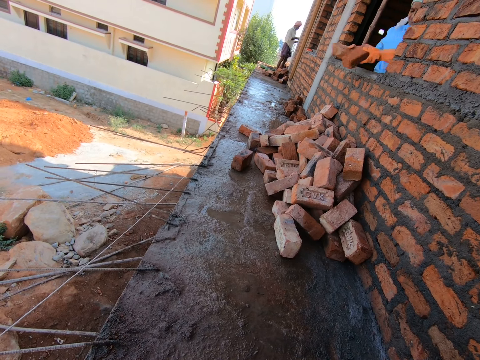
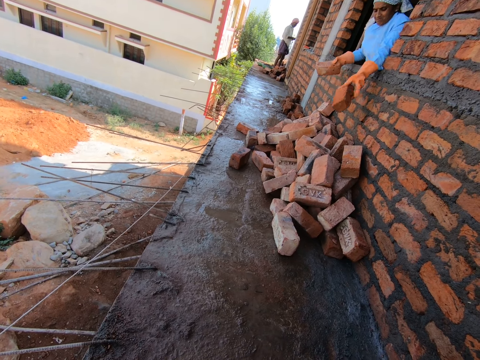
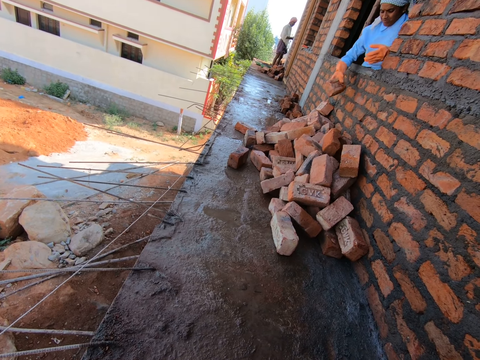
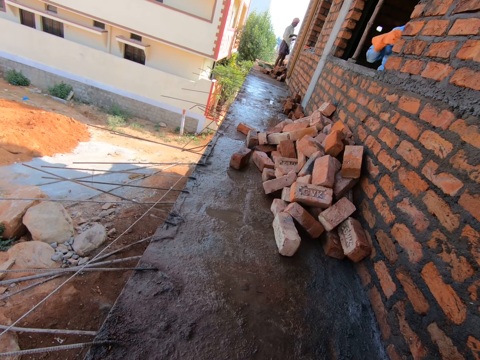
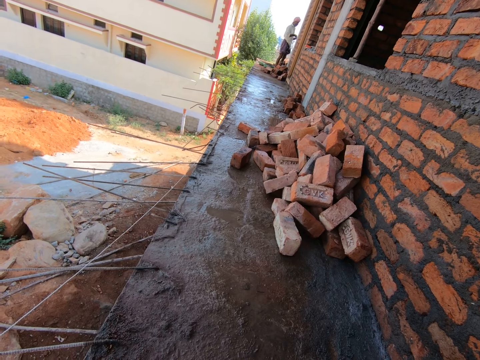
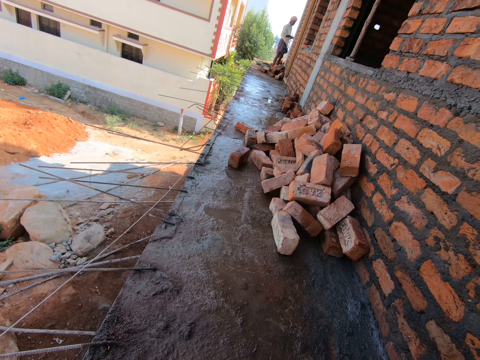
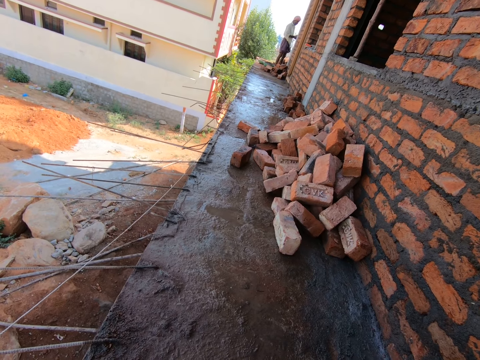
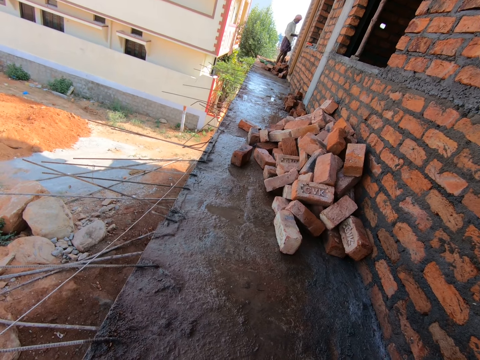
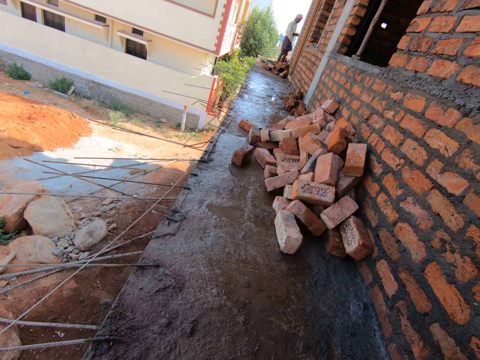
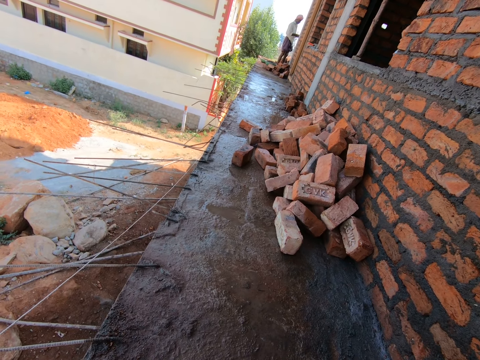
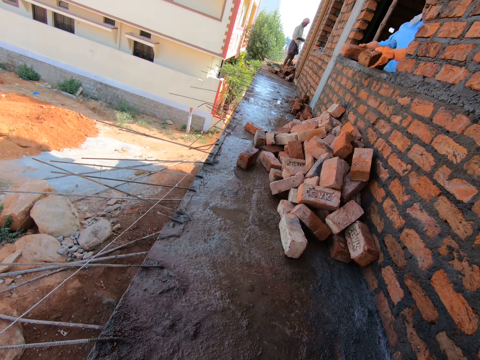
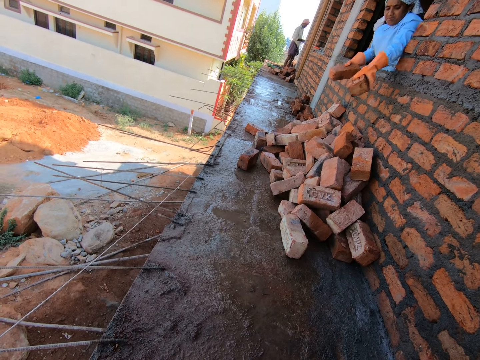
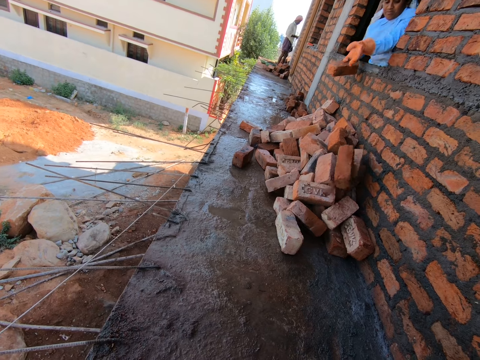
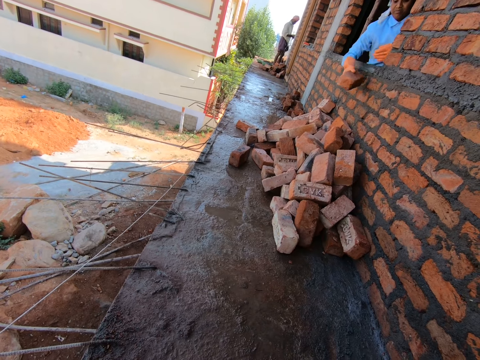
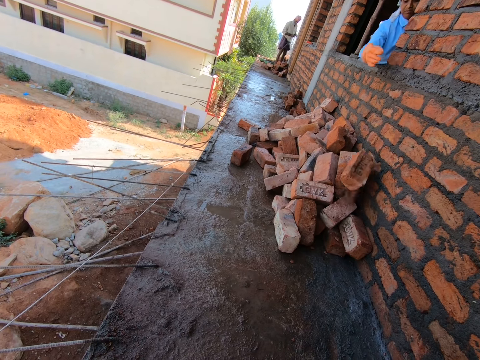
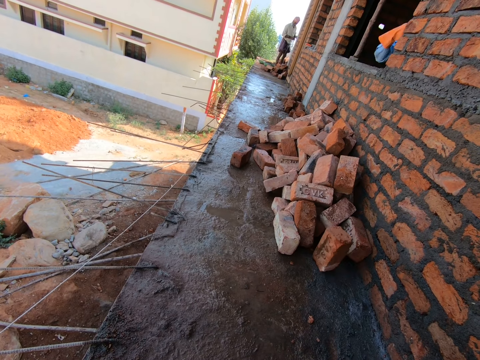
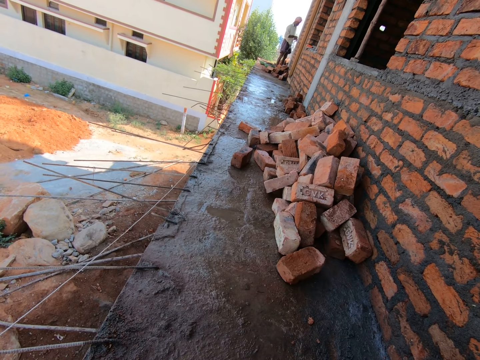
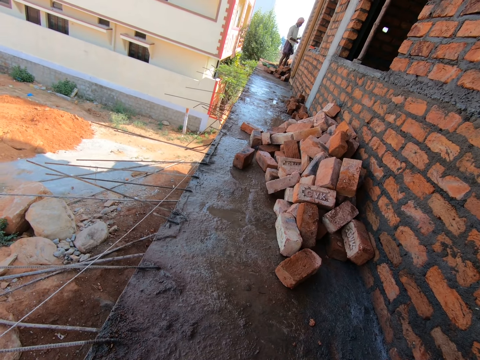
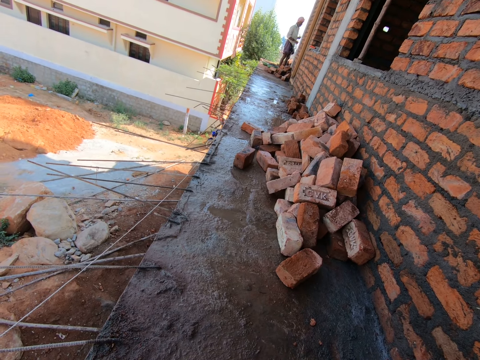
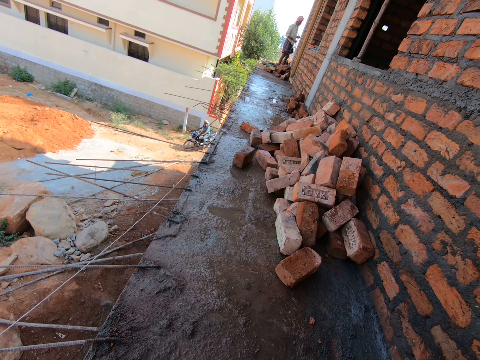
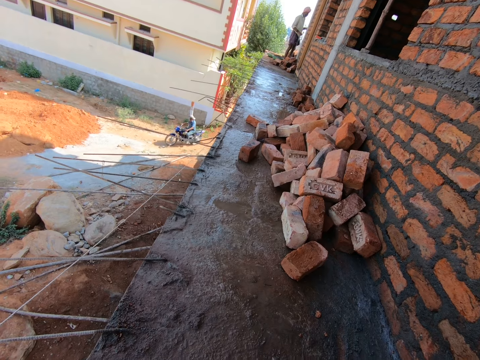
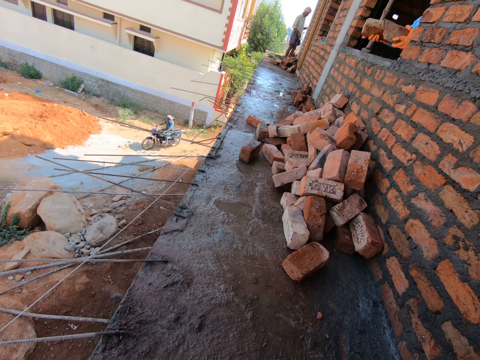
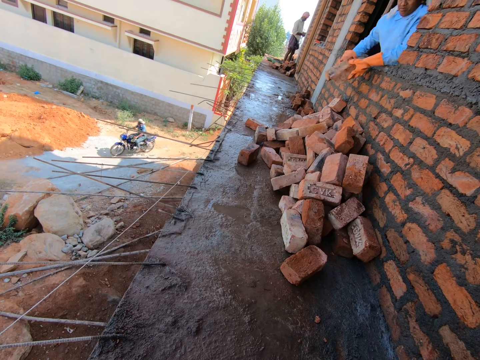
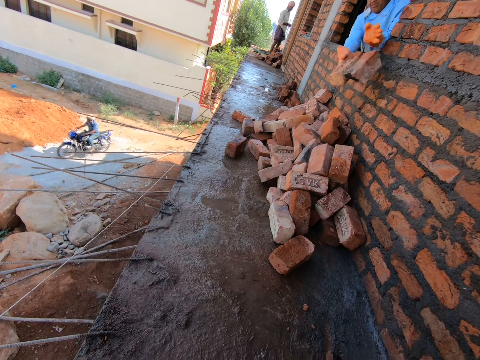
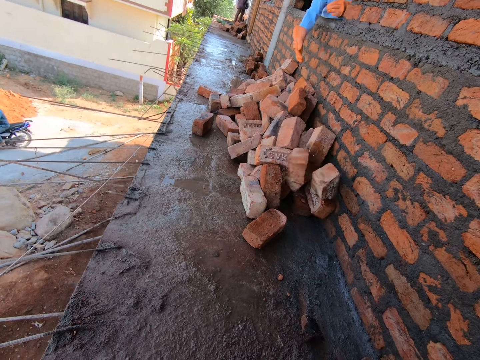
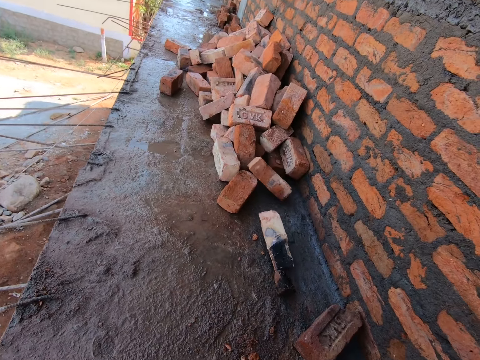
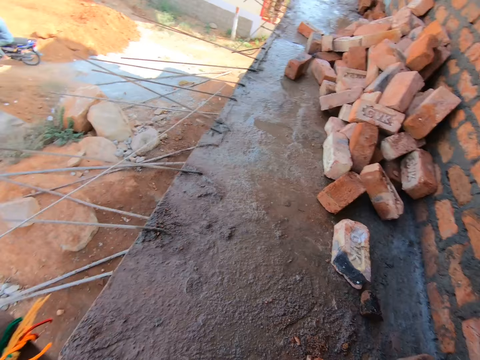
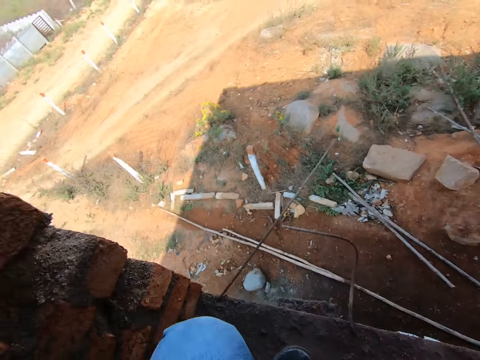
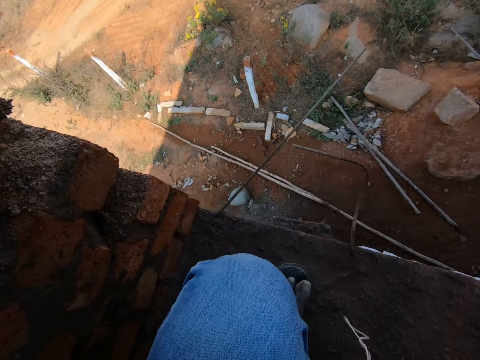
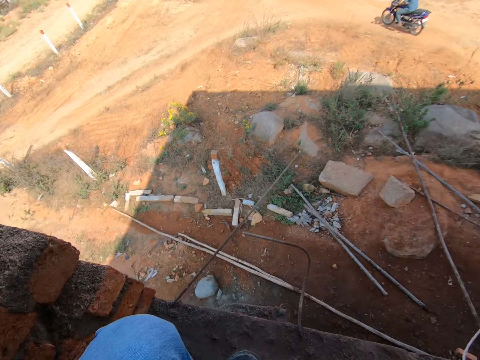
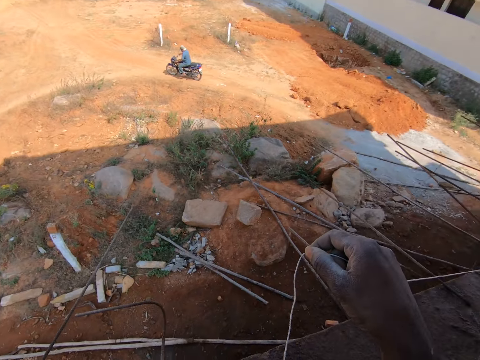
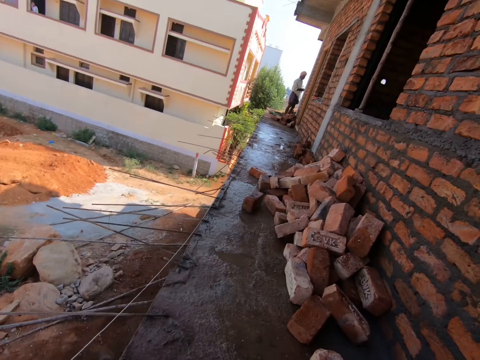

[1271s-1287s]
A person holds the bricks on the window. The person throws the bricks through the window on the floor. The person moves from the window. Another person works on the construction building. The first person holds the bricks on the window. The first person throws the bricks through the window on the floor. The first person moves from the window. Another person rides on the motorbike. The first person holds the bricks on the window. The first person throws the bricks through the window on the floor. The camera wearer turns. They look around.

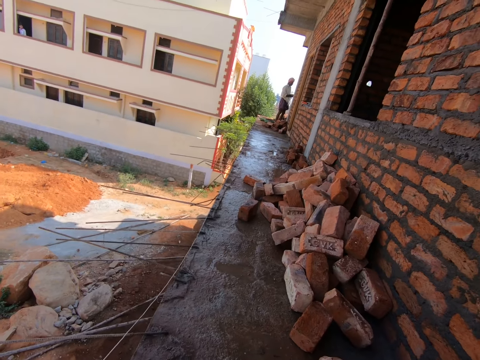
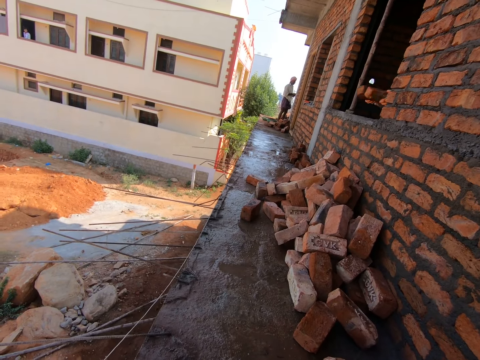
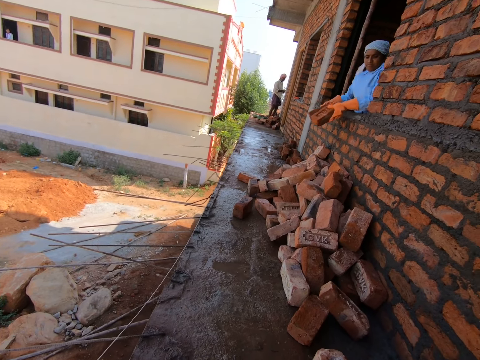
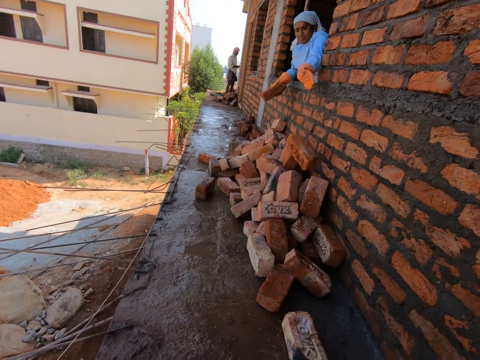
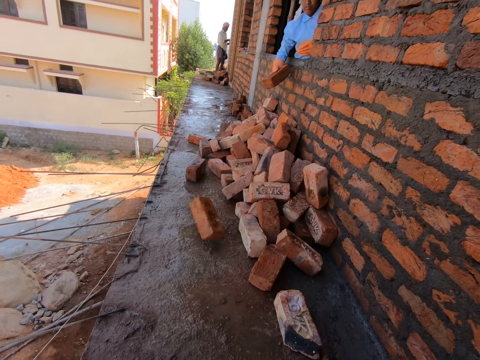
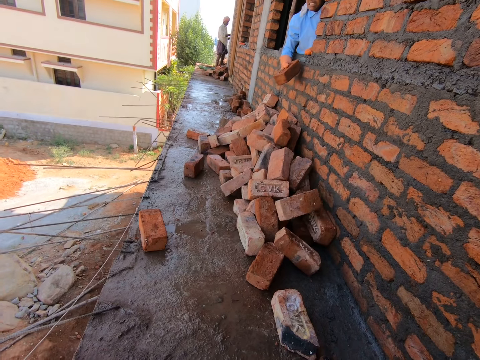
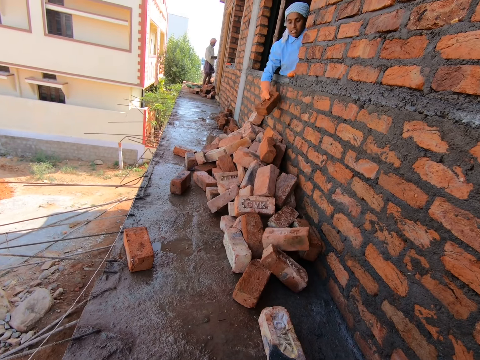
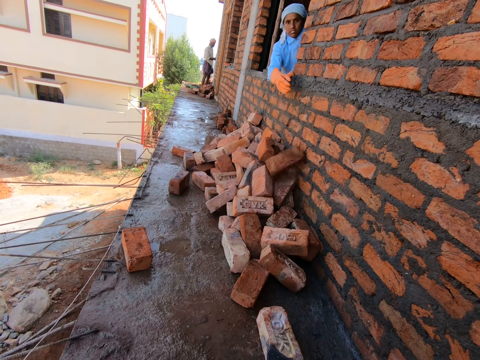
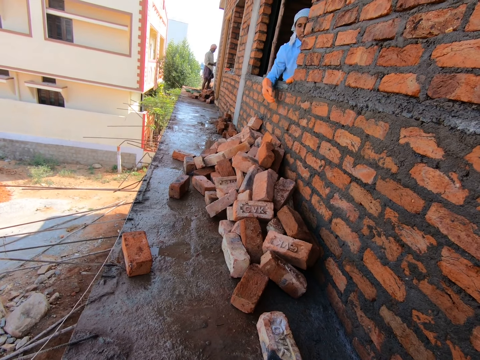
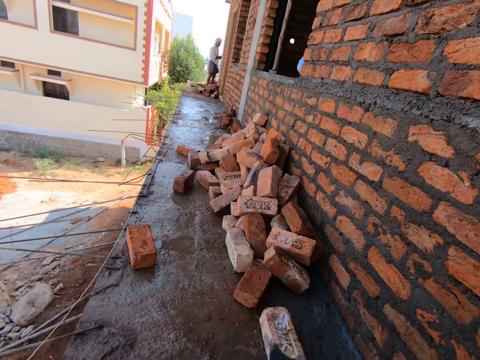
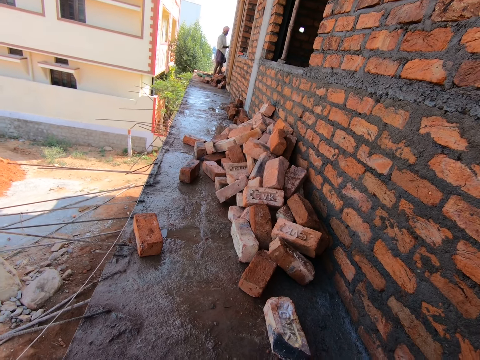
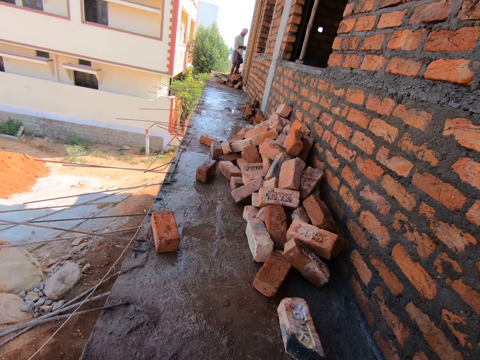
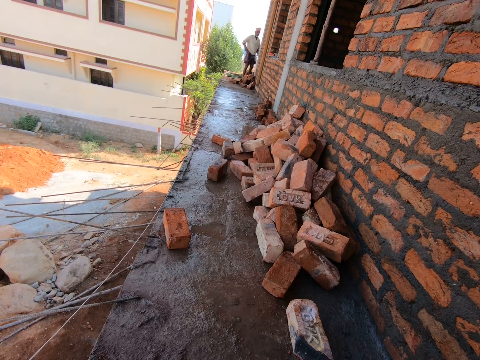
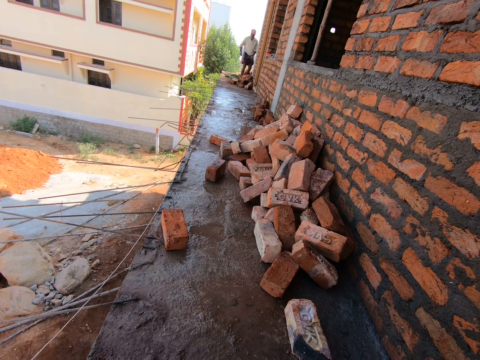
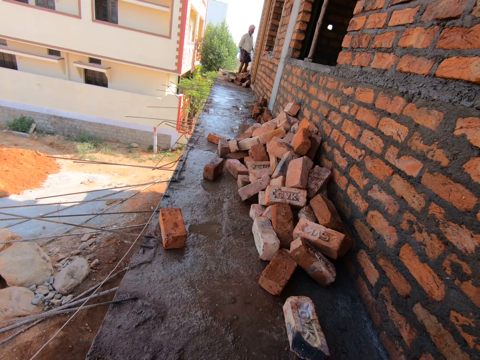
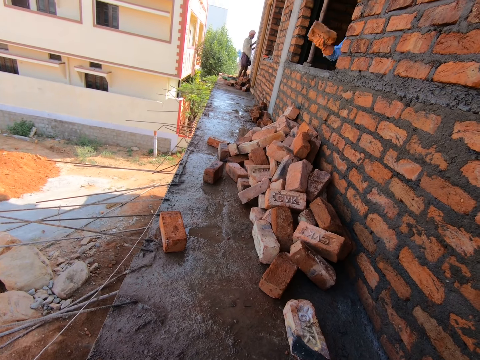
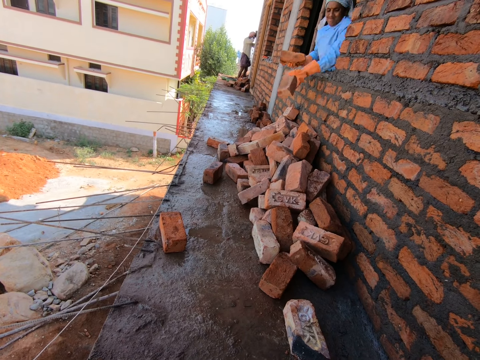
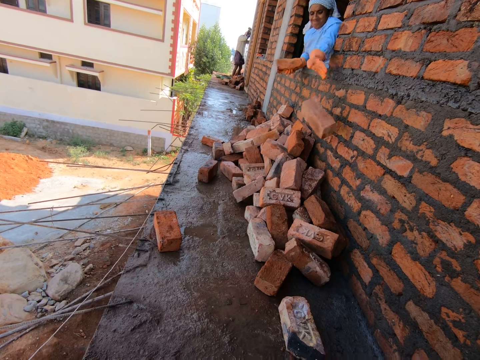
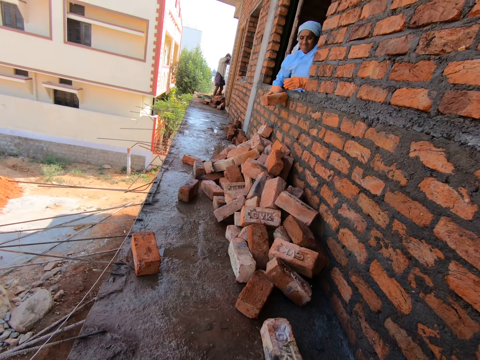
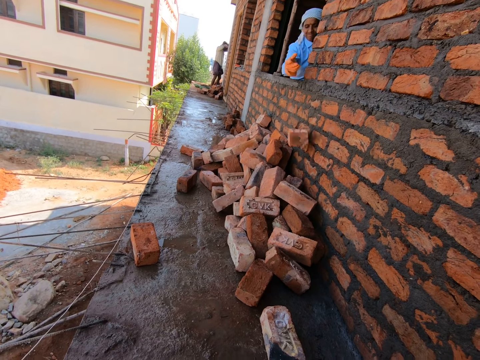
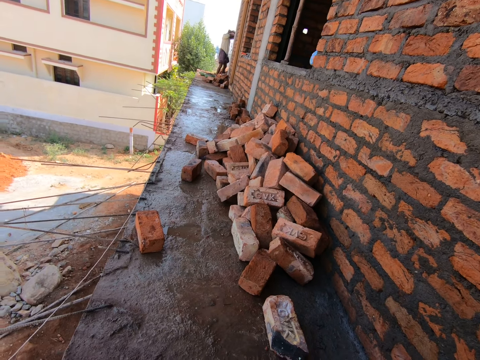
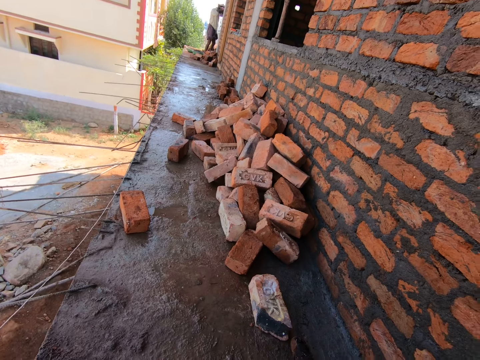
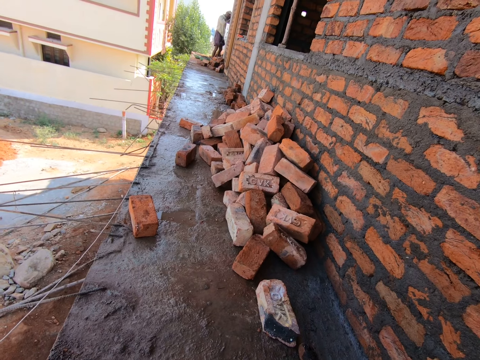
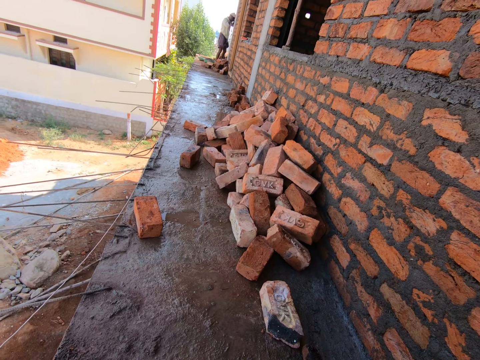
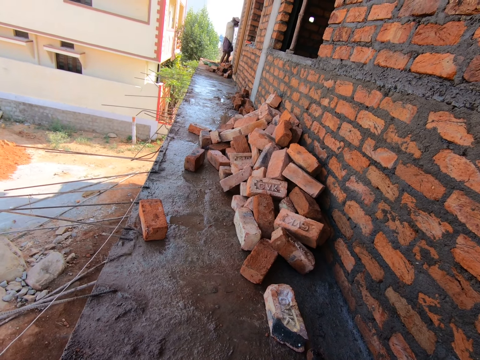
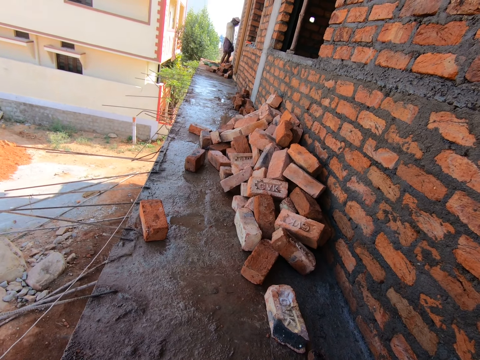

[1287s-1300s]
The camera wearer measures the building with the string. A person holds the bricks on the window. The person throws the bricks through the window on the floor. The person moves from the window. Another person works on the construction building. The first person holds the bricks on the window. The first person throws the bricks through the window on the floor. The first person moves from the window. The camera wearer looks around.
